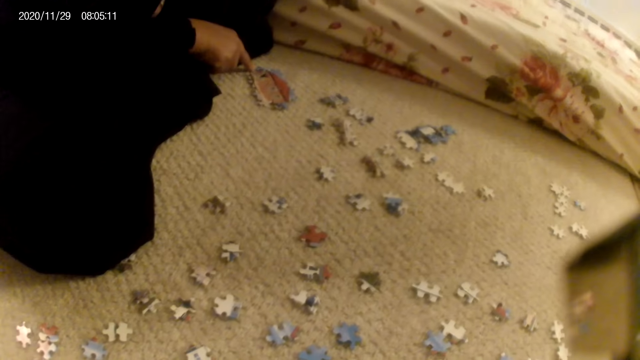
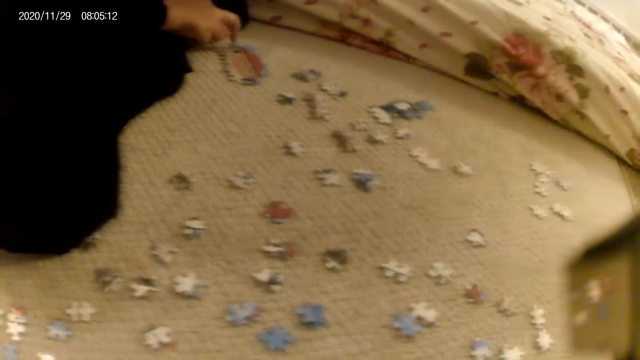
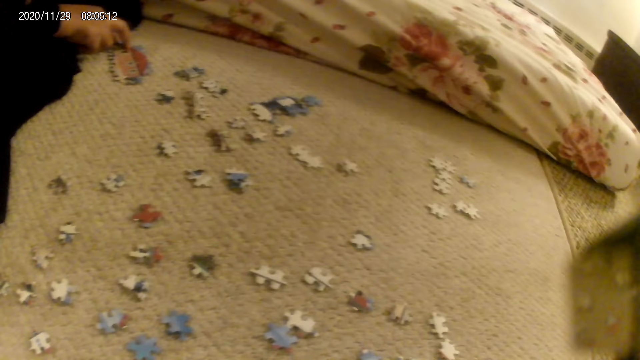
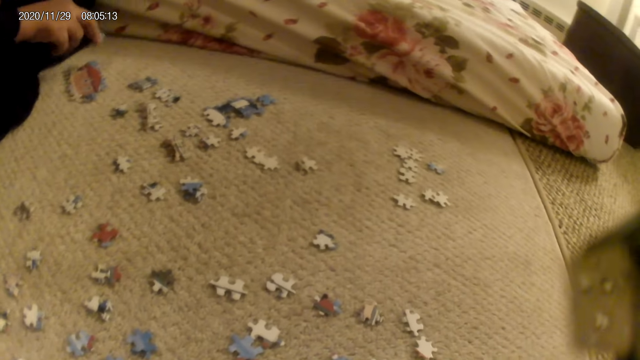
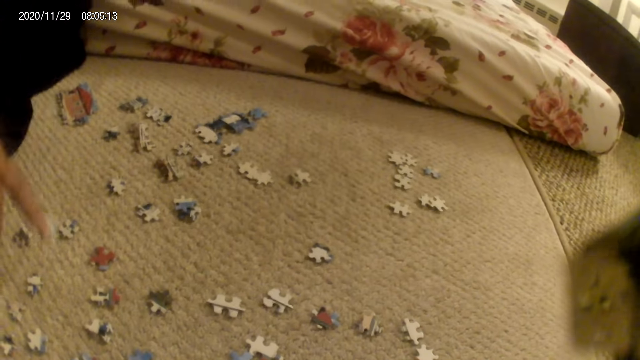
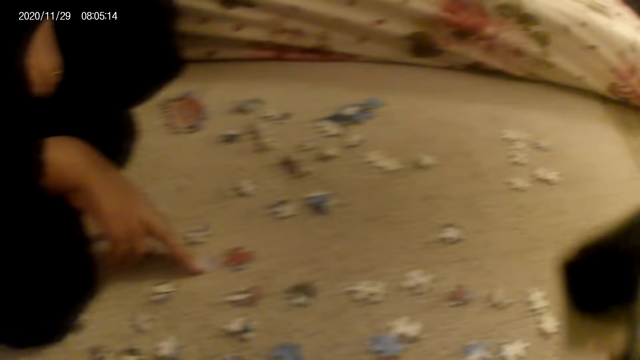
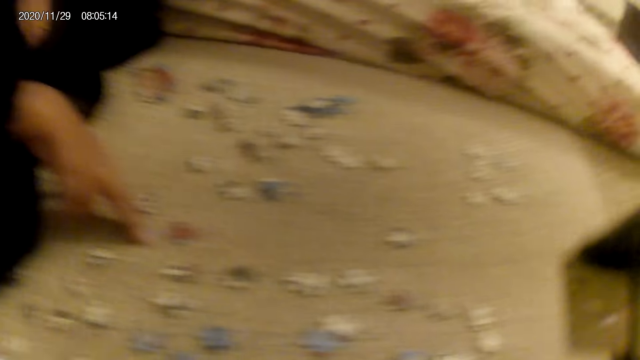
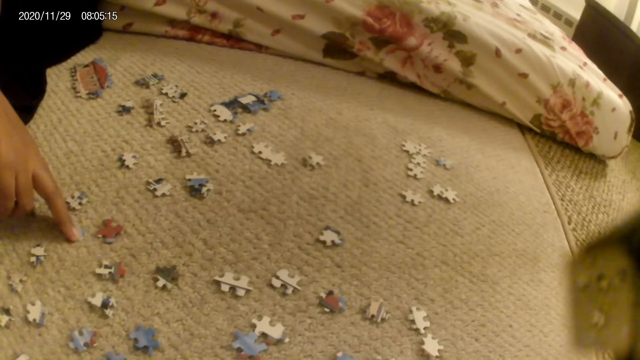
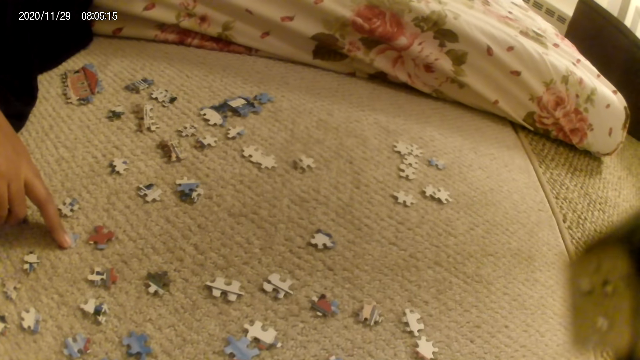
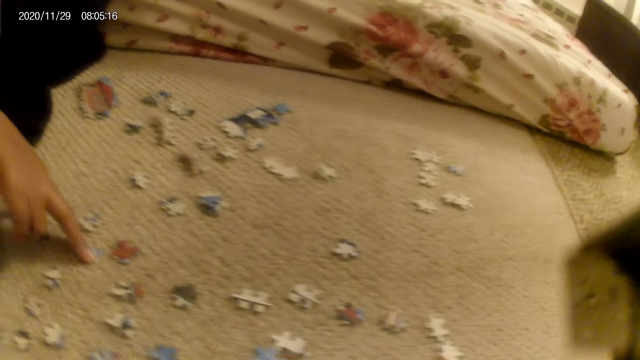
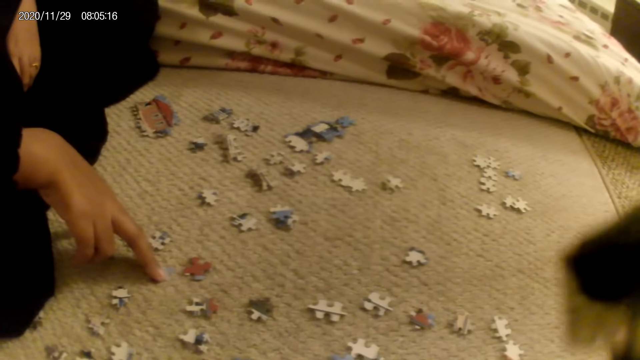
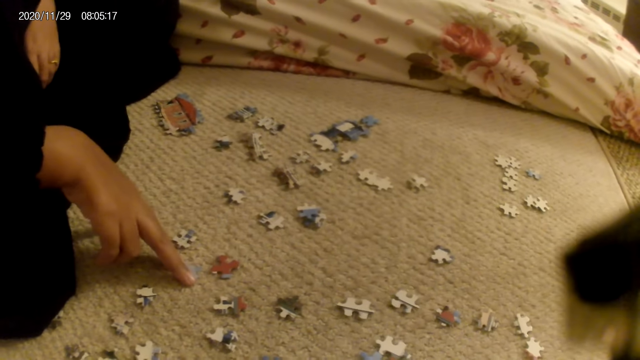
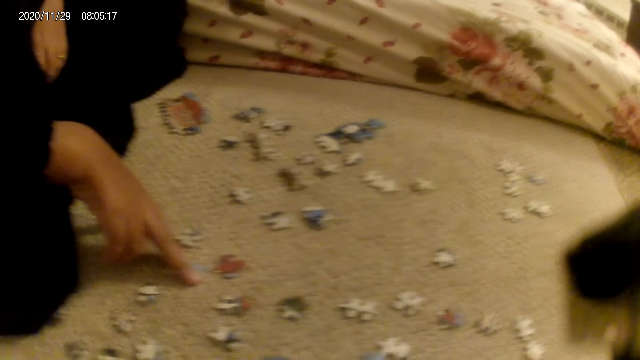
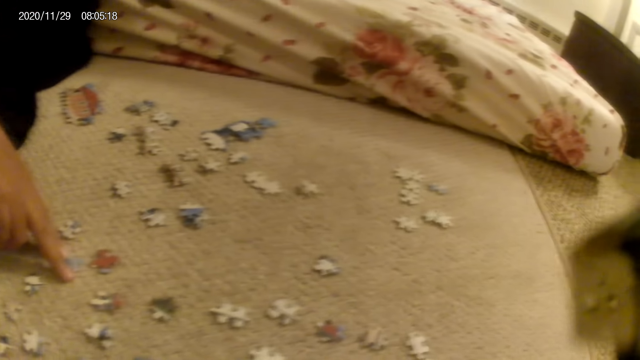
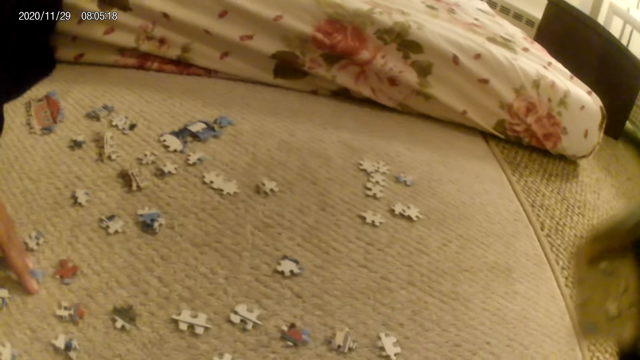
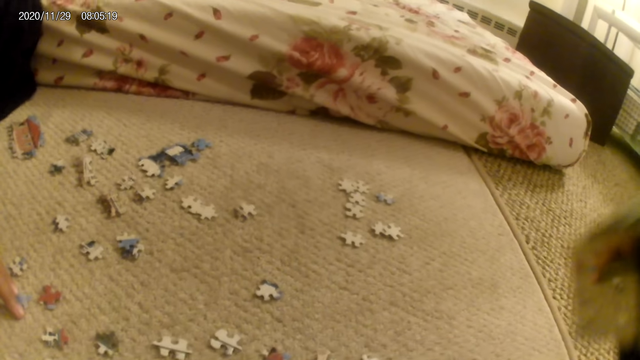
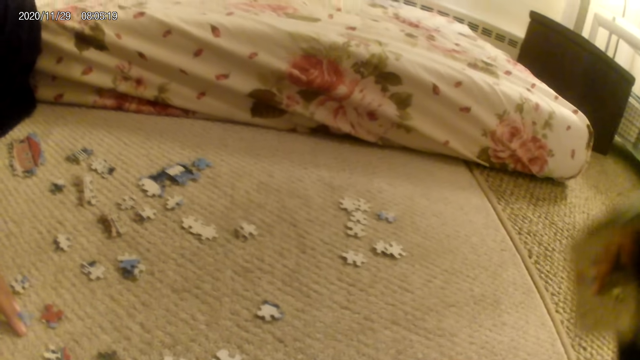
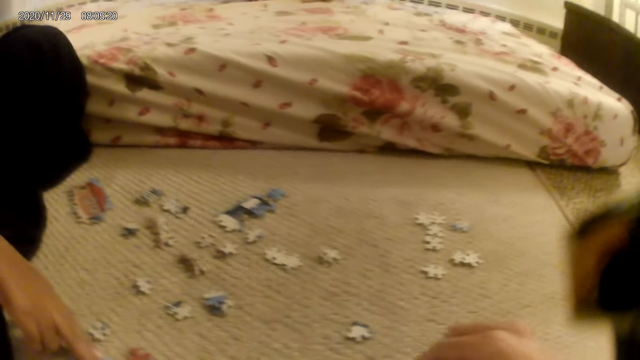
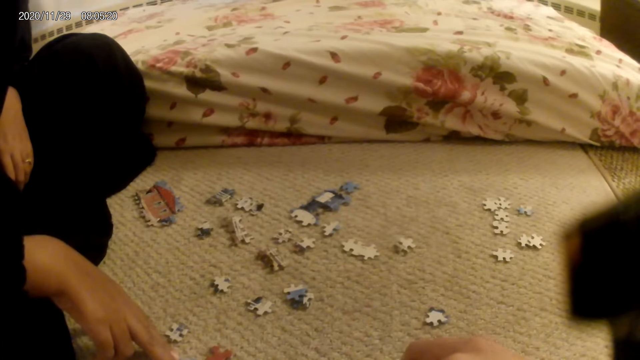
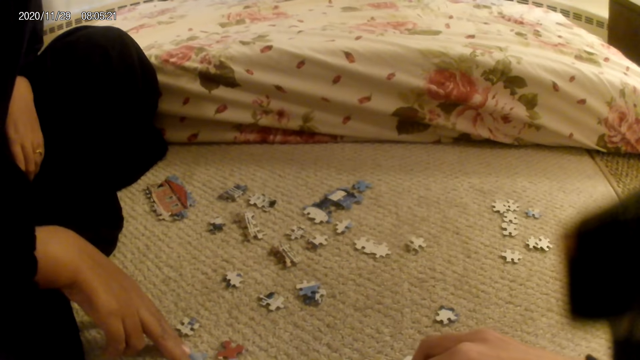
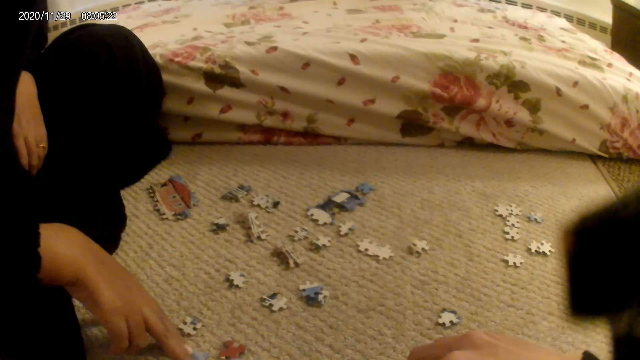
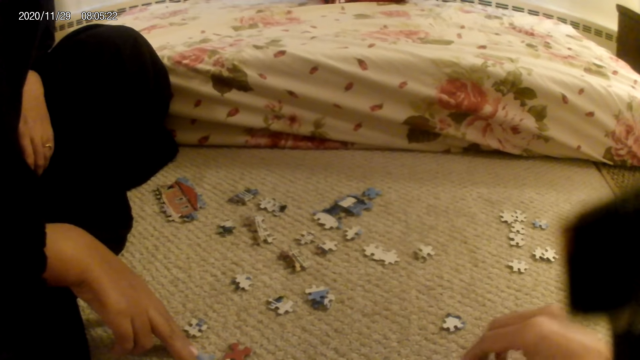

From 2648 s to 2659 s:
A lady removes the puzzle piece. The lady places the puzzle pieces on the floor. The lady stares at the puzzle pieces on the floor. The lady points at the puzzle. The camera wearer picks up a puzzle piece.

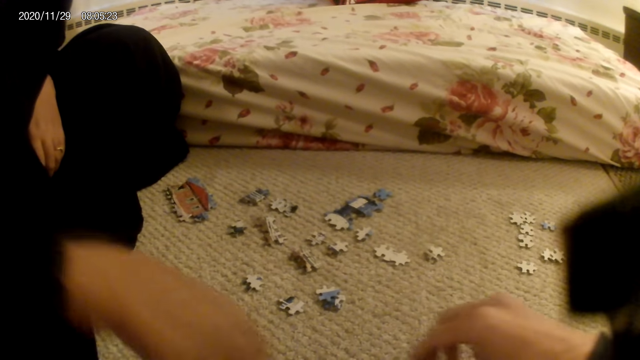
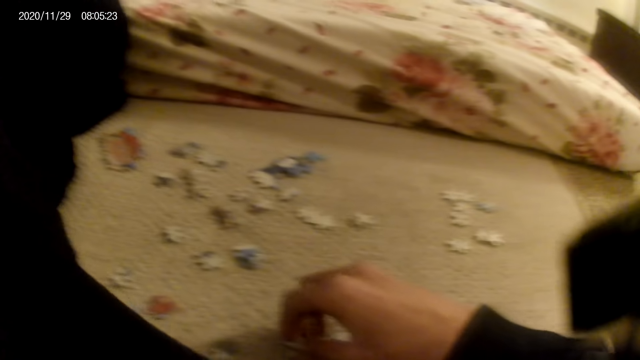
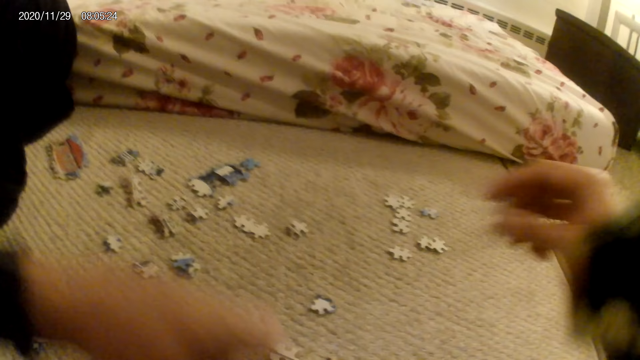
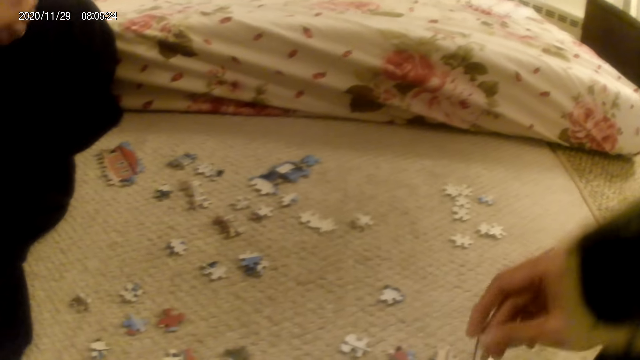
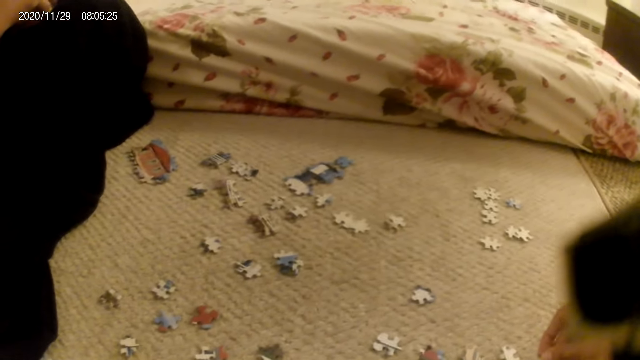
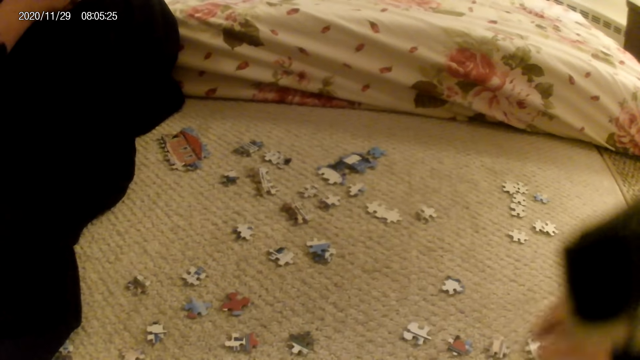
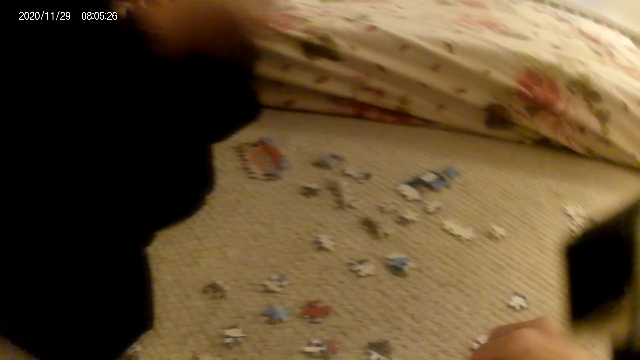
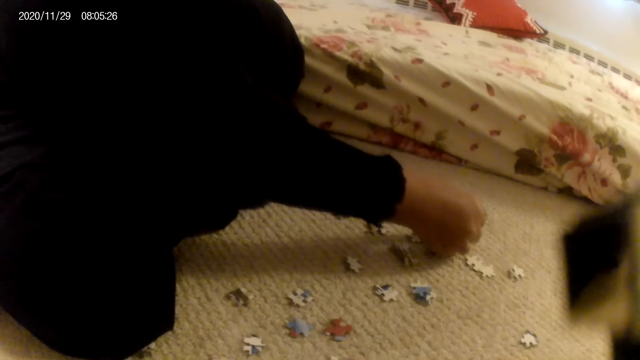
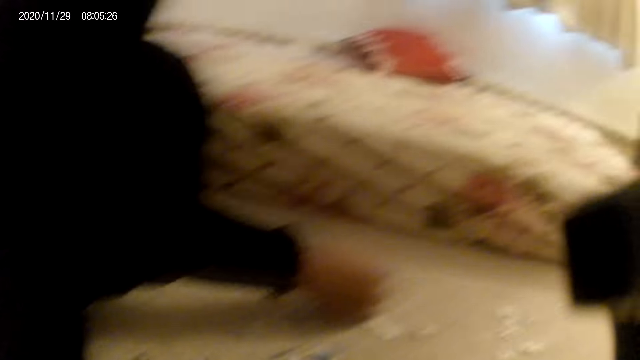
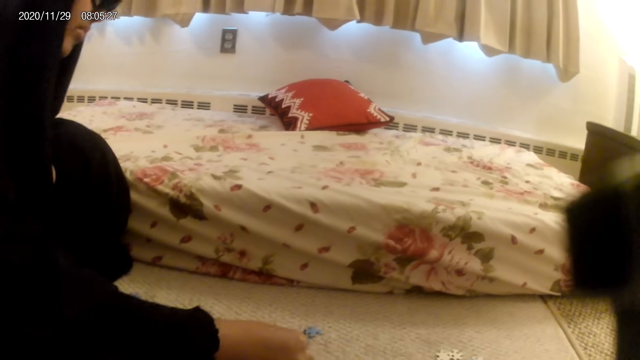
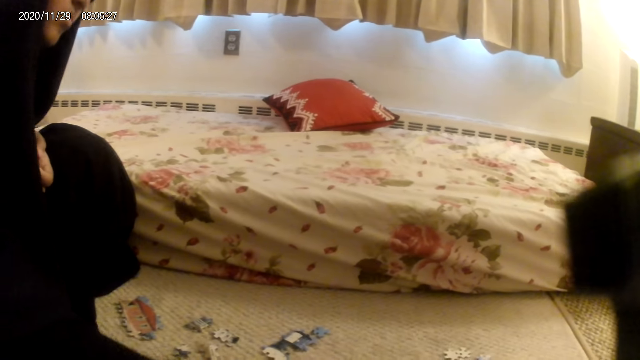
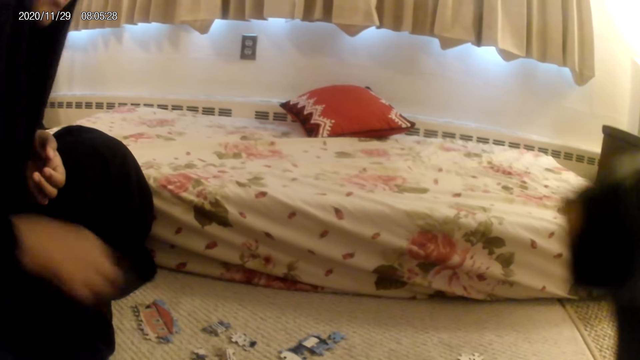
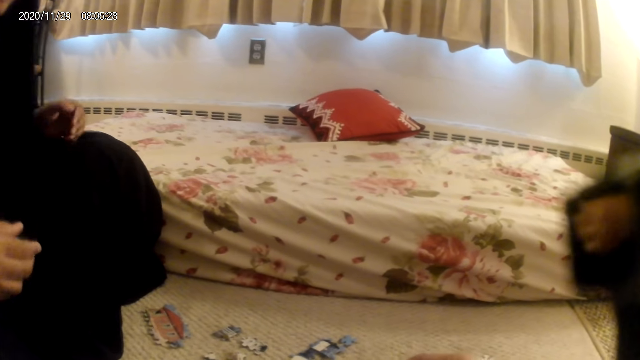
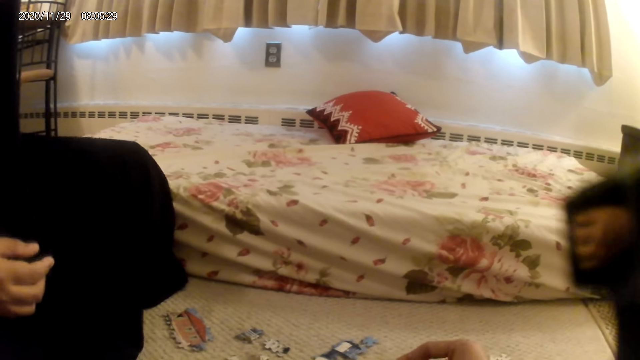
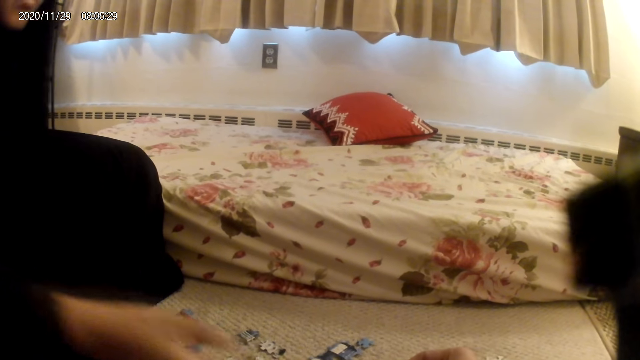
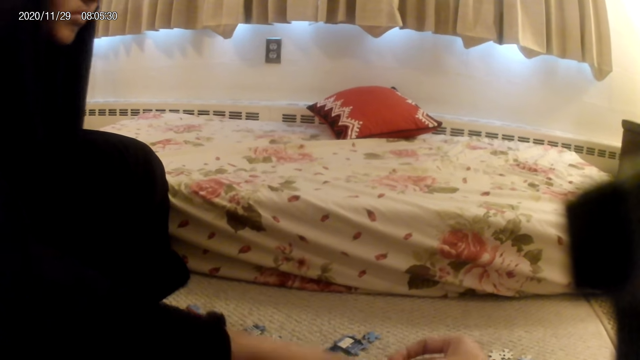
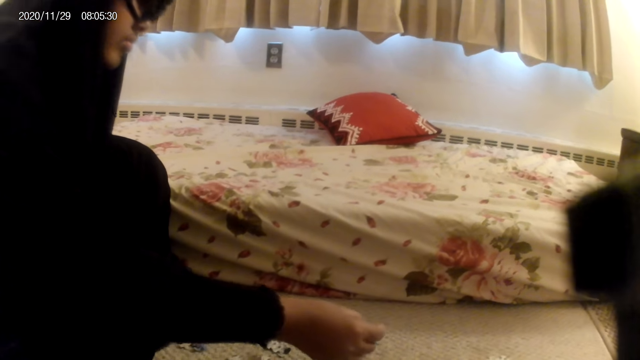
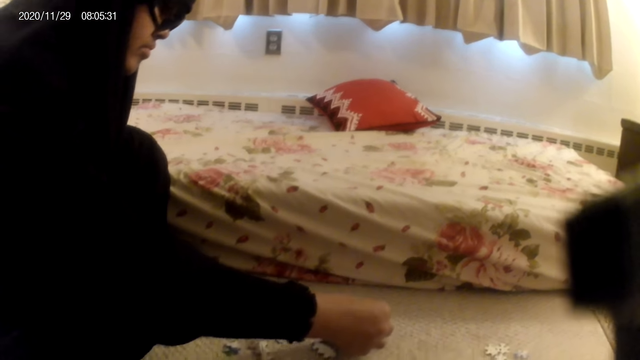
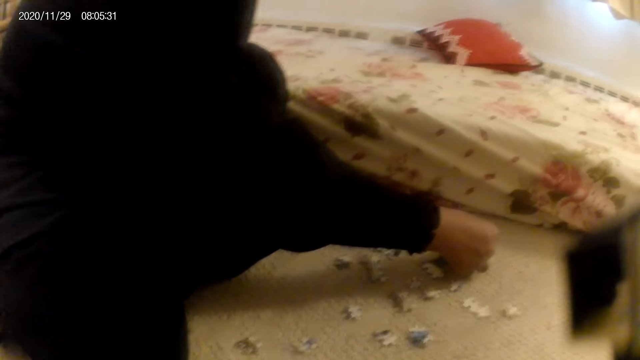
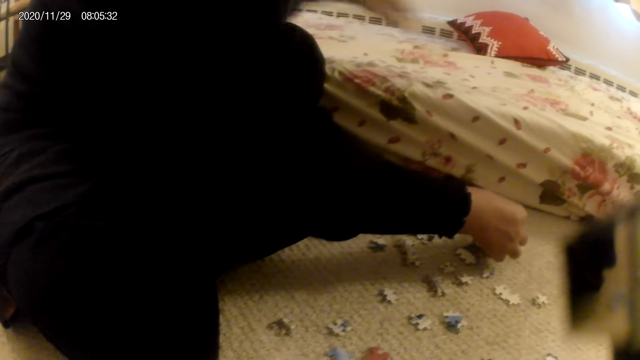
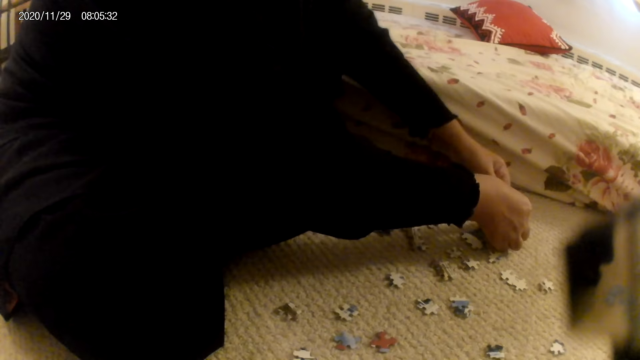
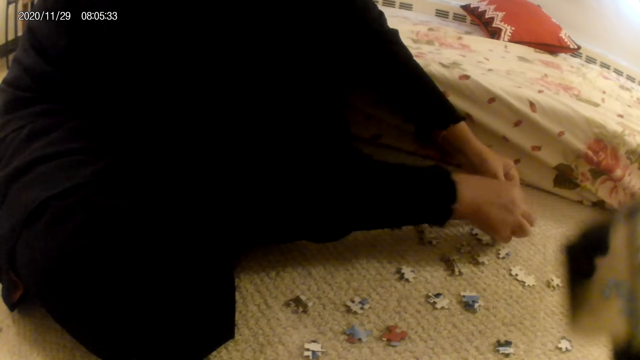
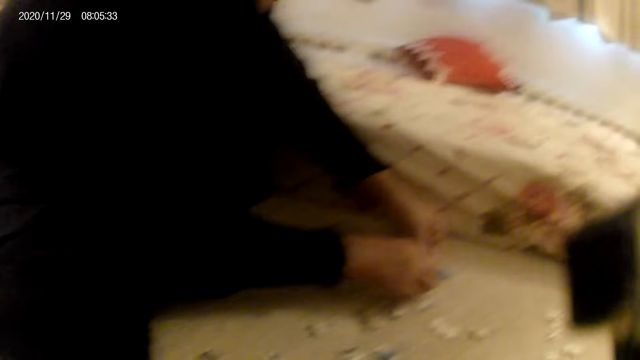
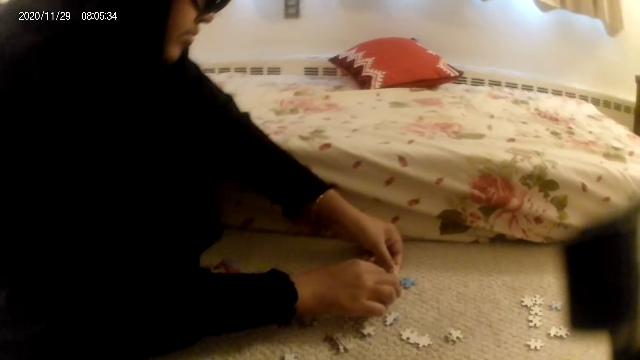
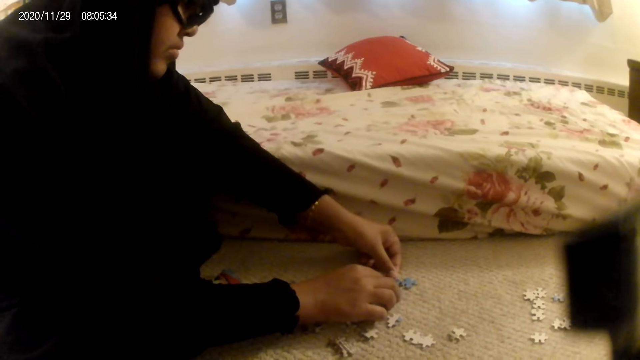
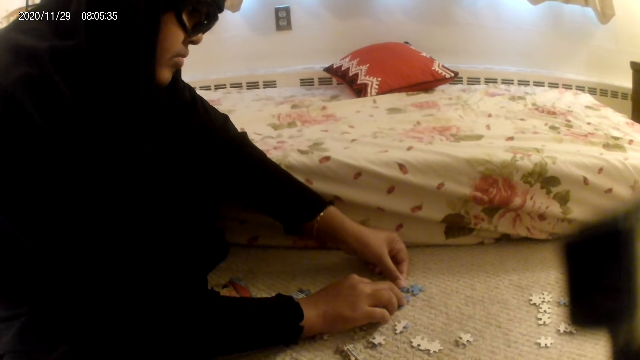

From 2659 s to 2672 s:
The lady picks up a puzzle piece. The lady stares at the puzzle piece. The camera wearer places the puzzle piece on the floor. They pick up a puzzle piece. The lady joins the puzzle piece in the puzzle structure. The lady interacts with the camera wearer. The lady adjusts the garment. The lady picks up a puzzle piece. The camera wearer gives the puzzle piece to the lady. The lady picks up the puzzle piece. The lady joins the puzzle piece in the puzzle structure. The camera wearer looks around.
